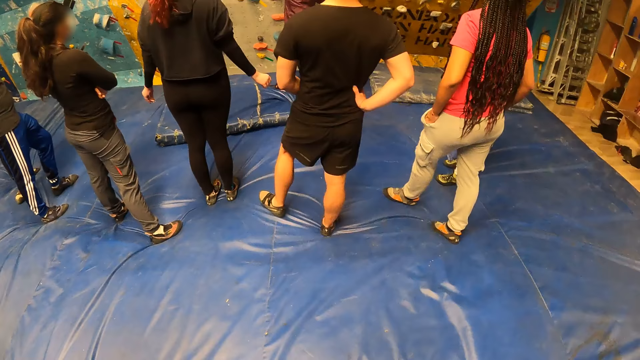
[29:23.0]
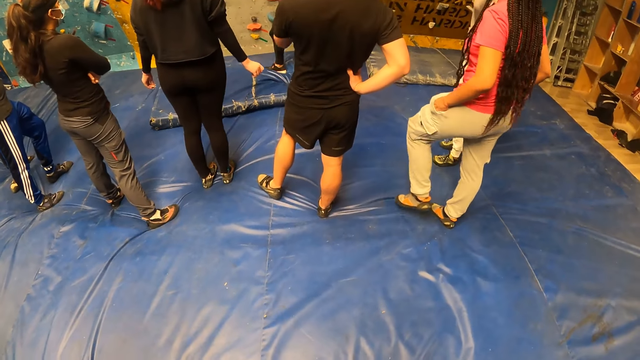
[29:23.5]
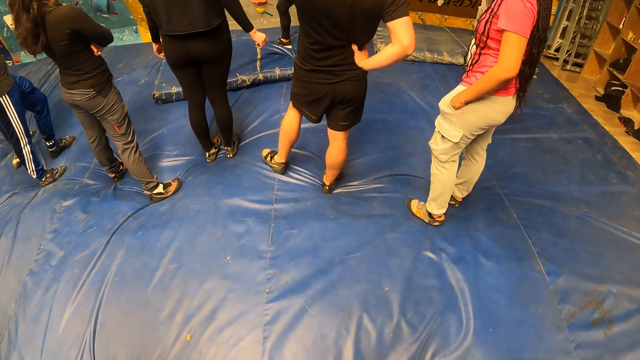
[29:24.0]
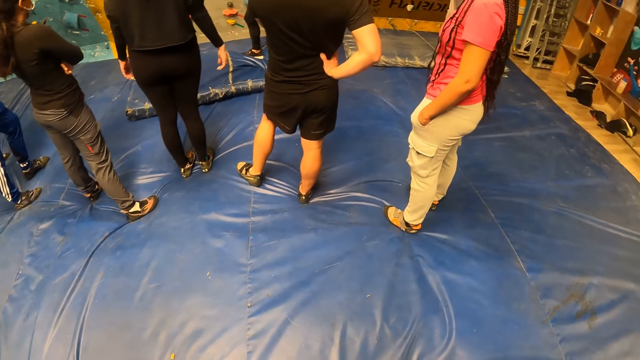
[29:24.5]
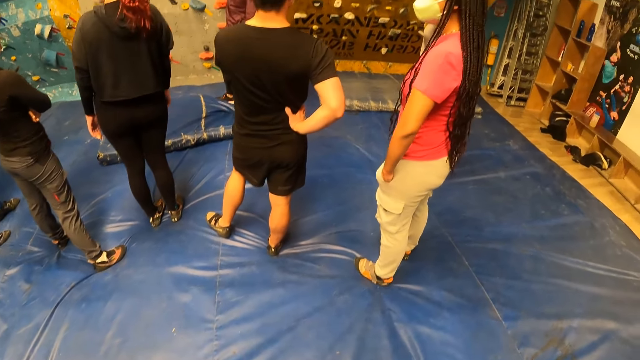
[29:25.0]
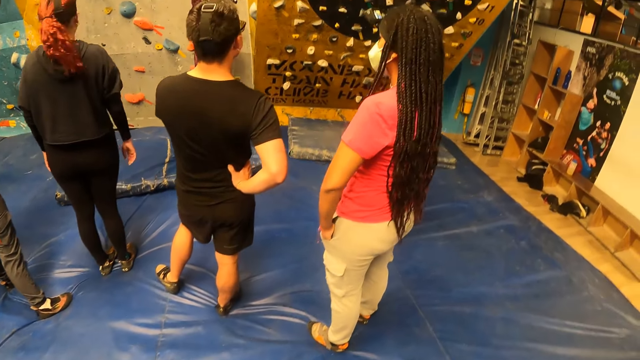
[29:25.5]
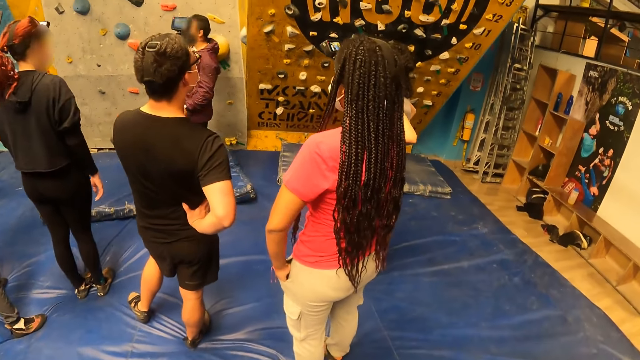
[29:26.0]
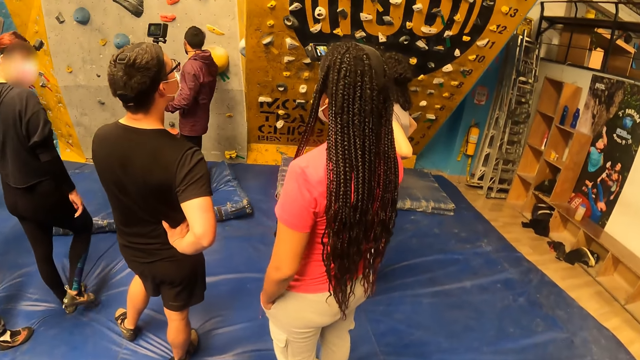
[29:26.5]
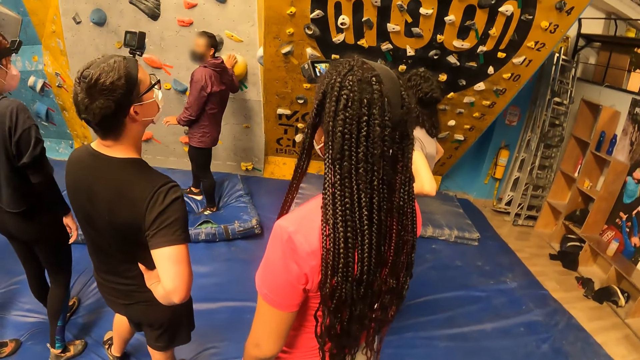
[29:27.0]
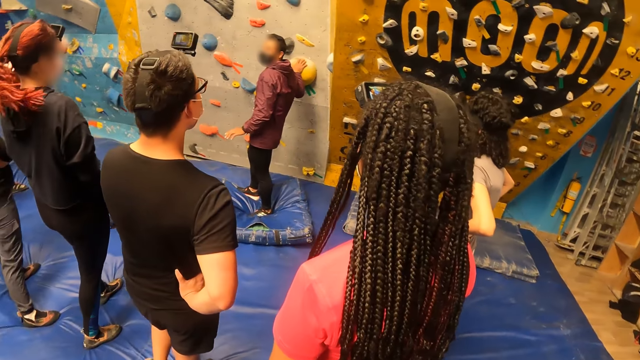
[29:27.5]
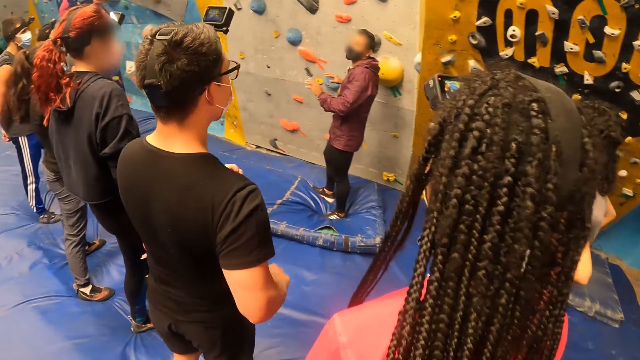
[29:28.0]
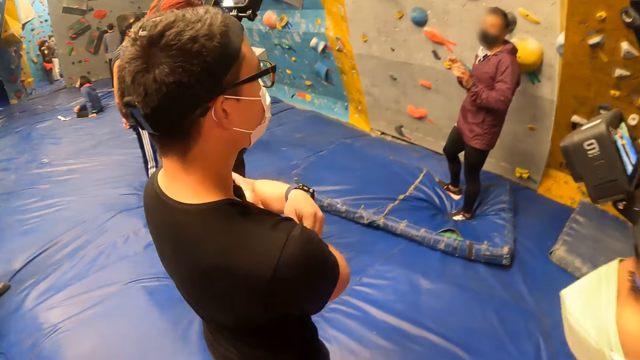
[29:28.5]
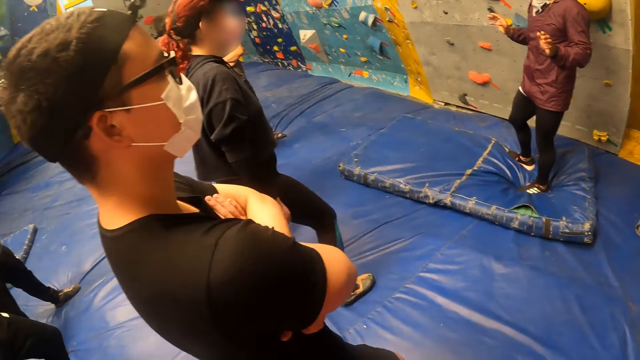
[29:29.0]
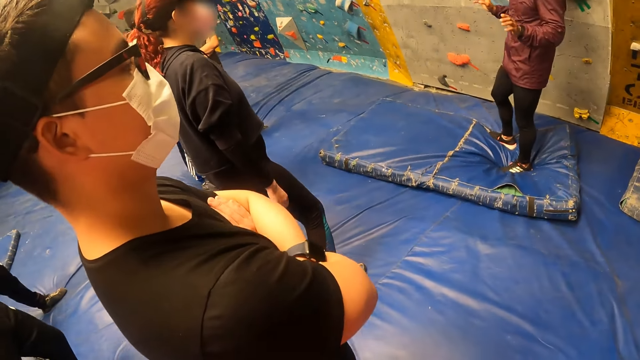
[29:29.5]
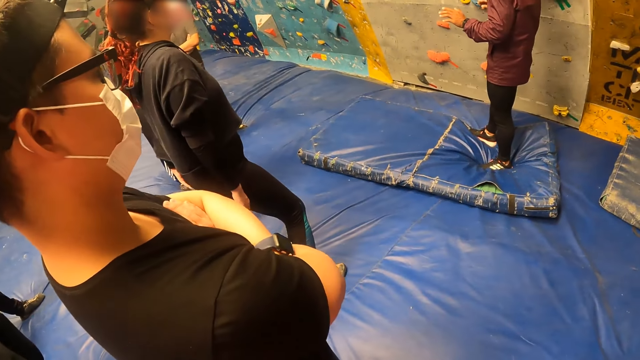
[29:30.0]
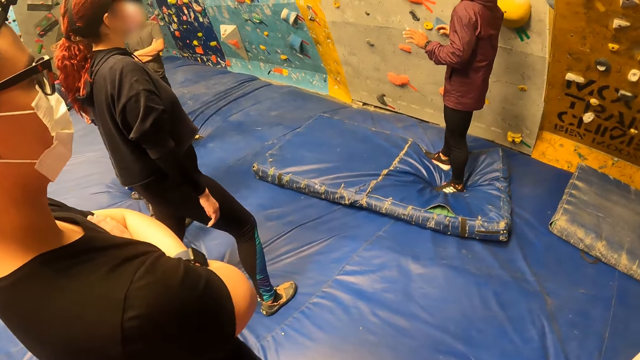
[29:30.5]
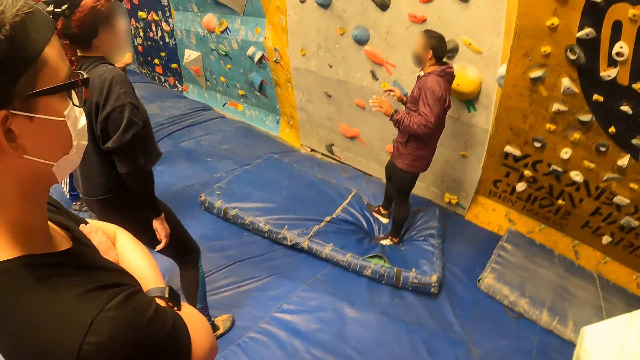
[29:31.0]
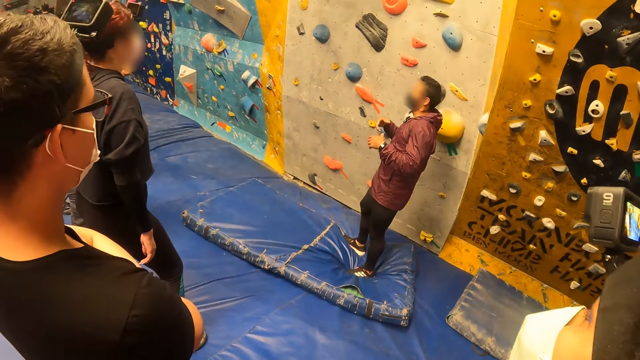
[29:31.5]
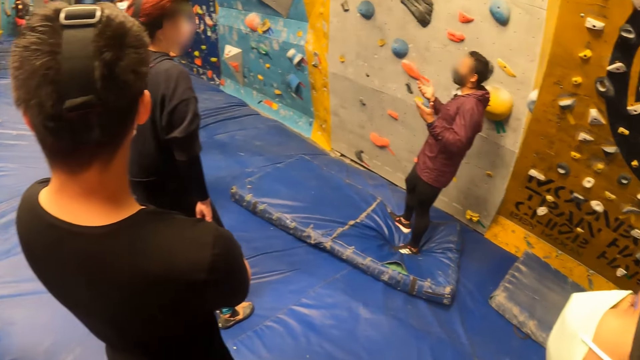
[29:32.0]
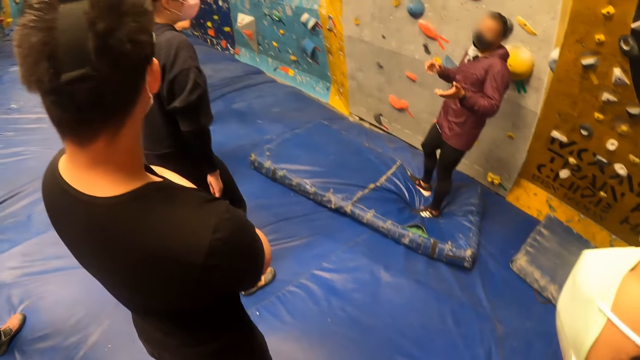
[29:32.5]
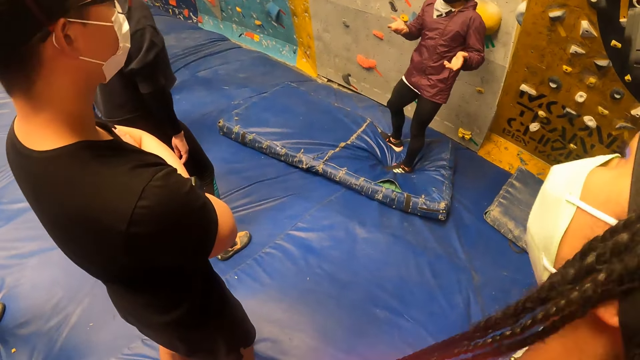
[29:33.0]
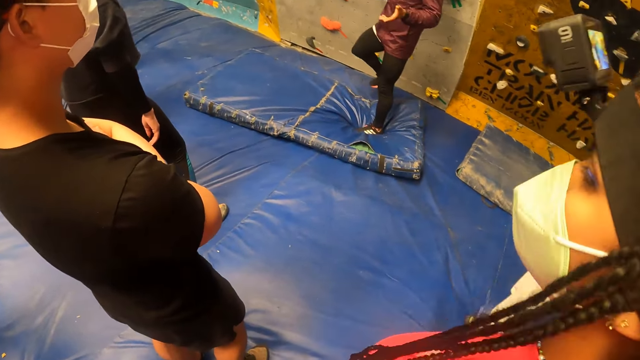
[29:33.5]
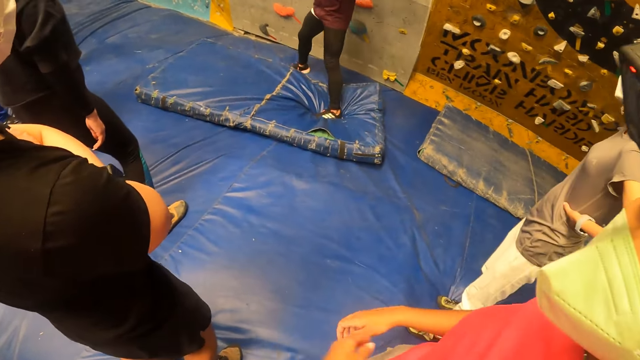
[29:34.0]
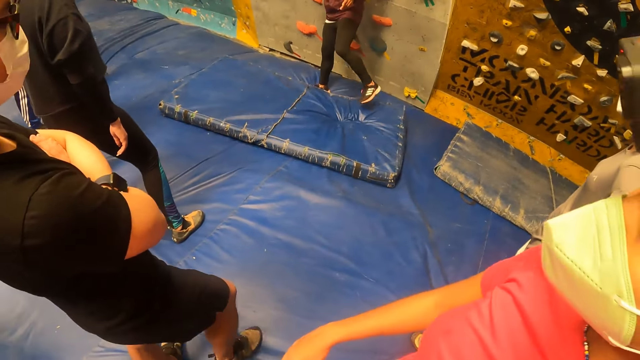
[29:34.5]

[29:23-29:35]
The camera wearer moves towards a lady.

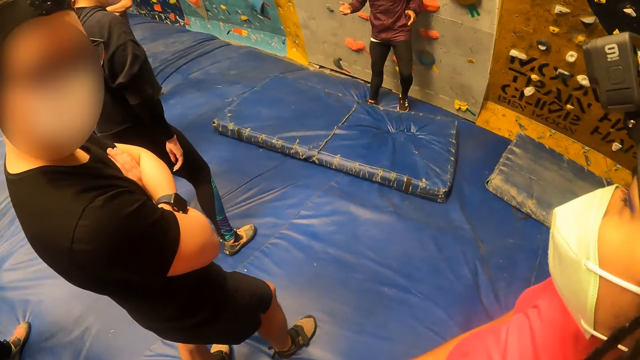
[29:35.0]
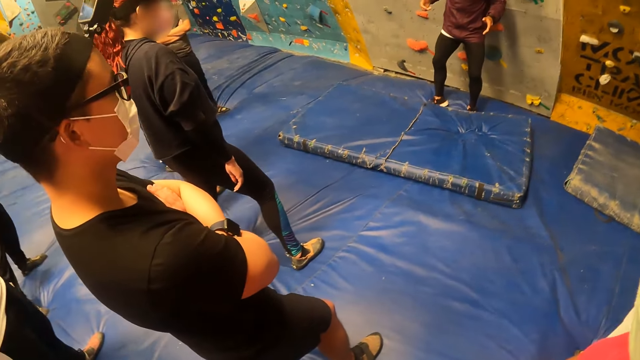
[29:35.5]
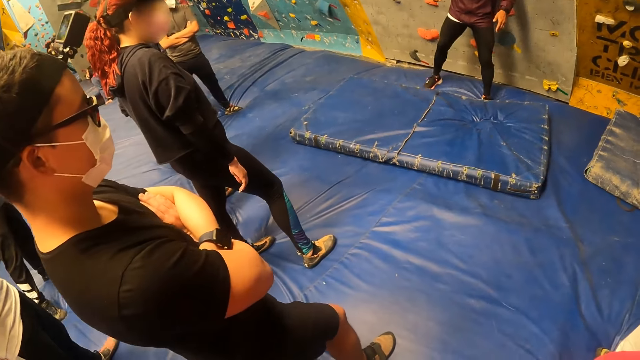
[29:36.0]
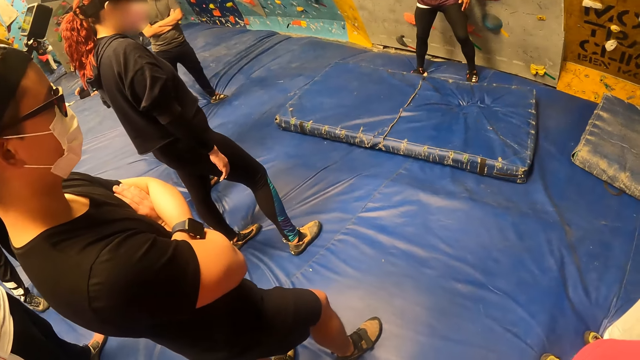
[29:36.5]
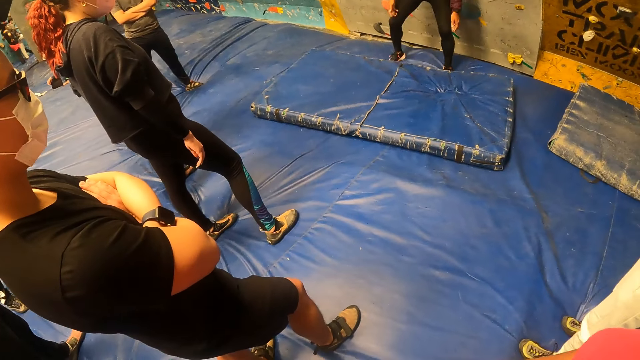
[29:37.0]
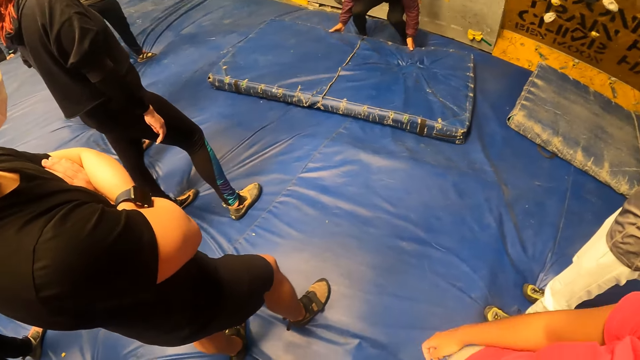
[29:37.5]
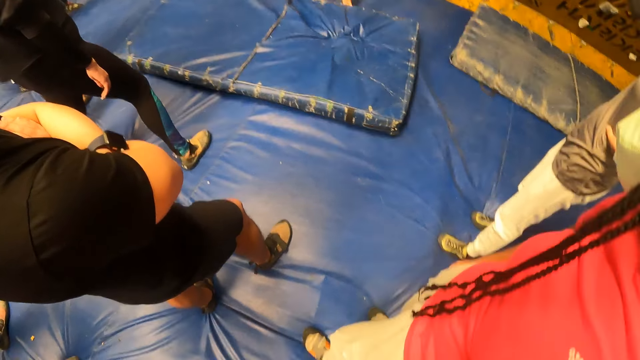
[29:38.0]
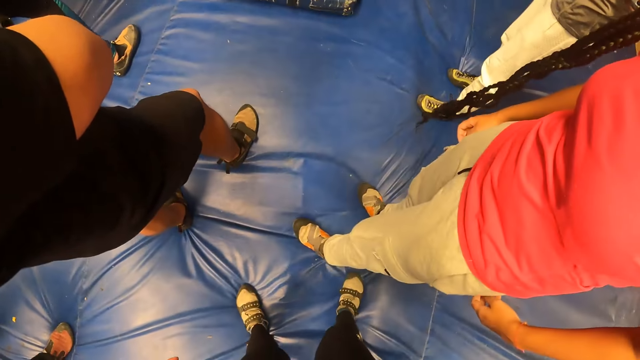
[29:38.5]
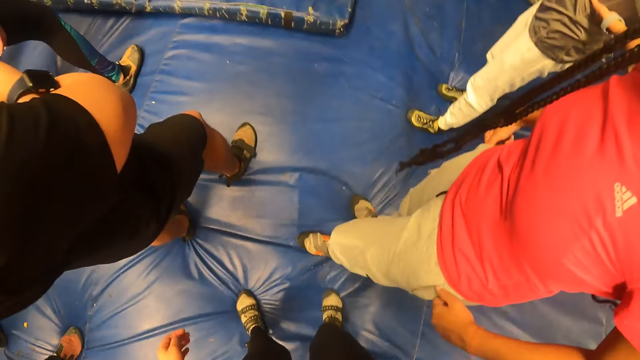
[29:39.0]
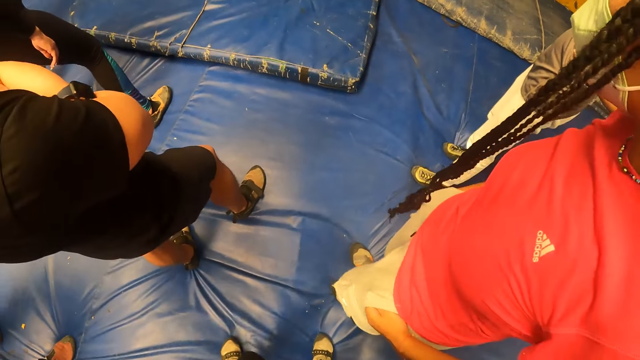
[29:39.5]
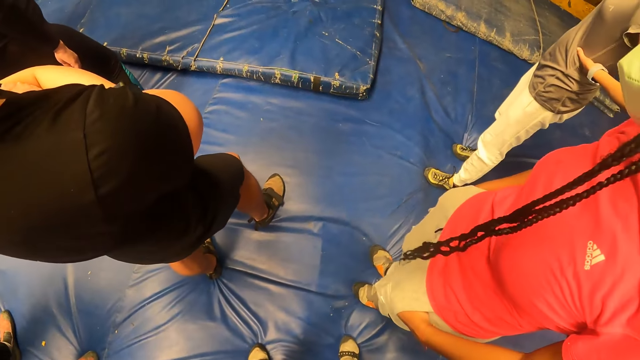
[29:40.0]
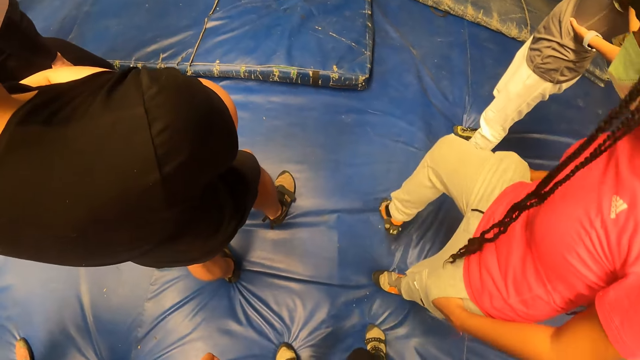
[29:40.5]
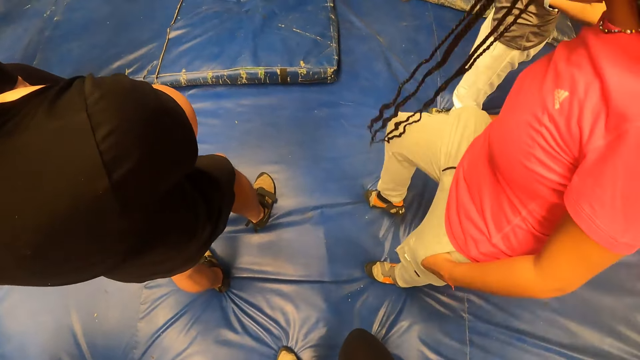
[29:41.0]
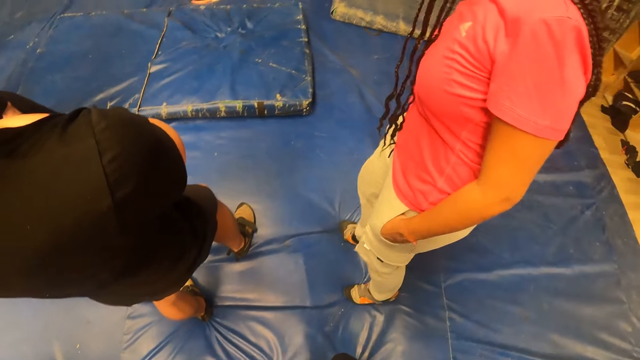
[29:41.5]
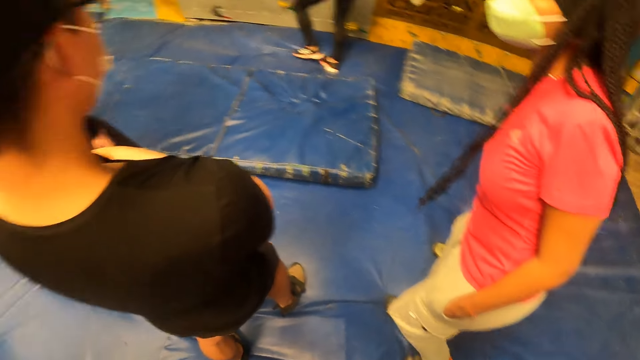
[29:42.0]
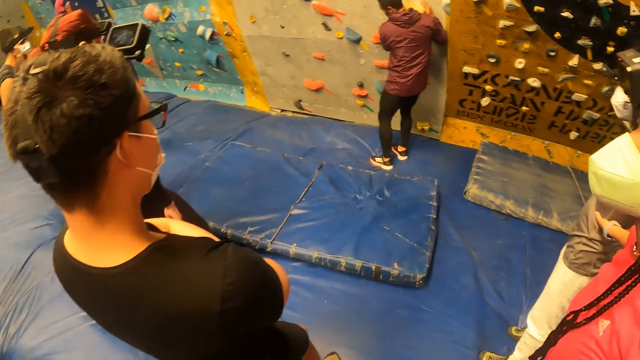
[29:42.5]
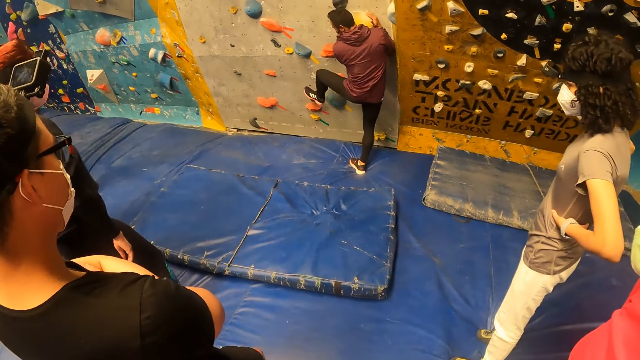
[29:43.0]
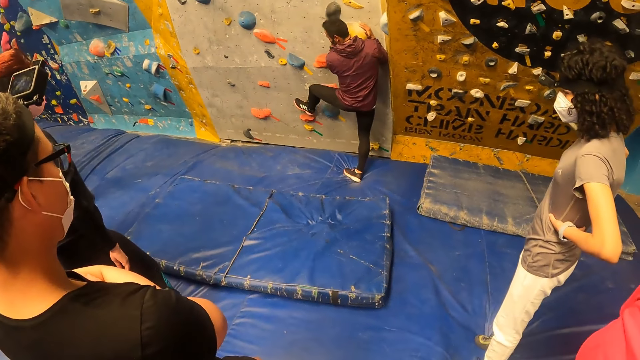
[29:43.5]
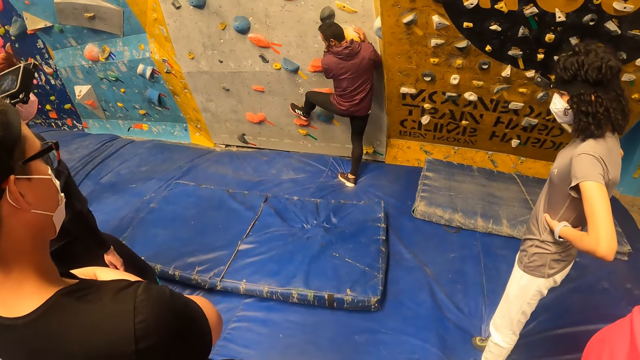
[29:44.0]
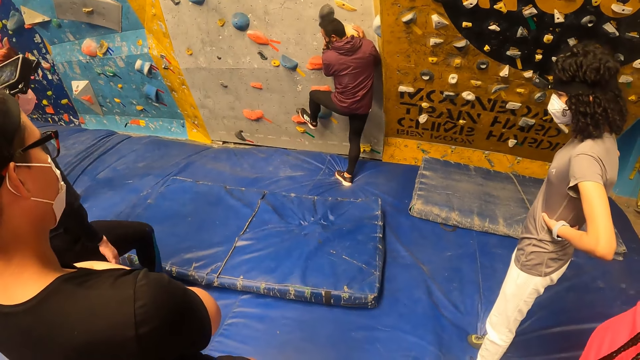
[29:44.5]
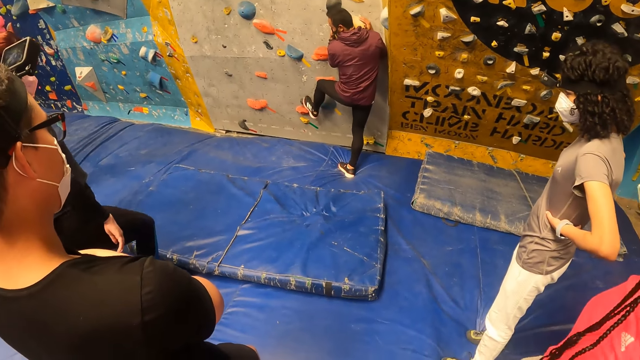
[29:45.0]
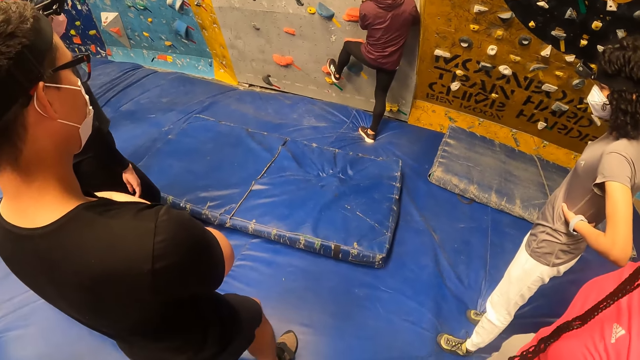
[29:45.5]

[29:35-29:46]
The camera wearer looks down.
